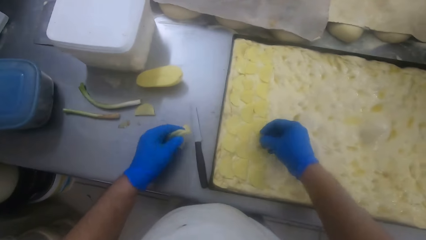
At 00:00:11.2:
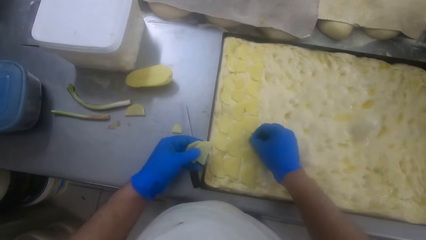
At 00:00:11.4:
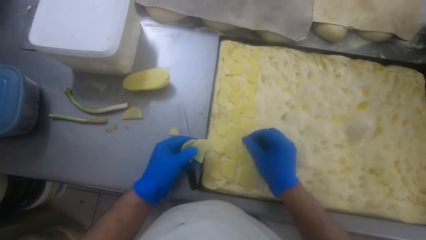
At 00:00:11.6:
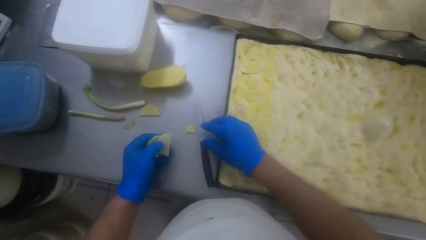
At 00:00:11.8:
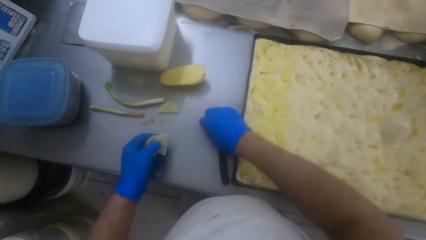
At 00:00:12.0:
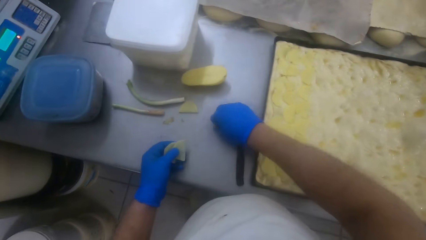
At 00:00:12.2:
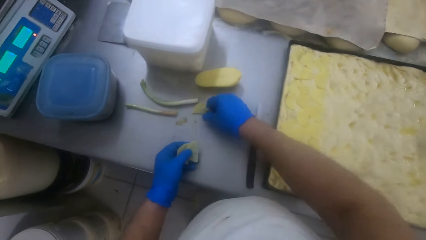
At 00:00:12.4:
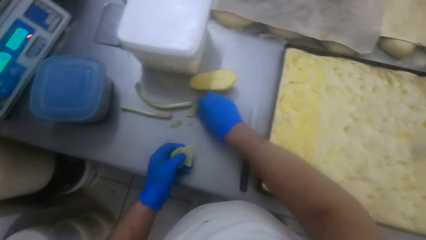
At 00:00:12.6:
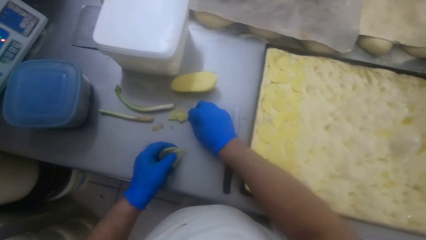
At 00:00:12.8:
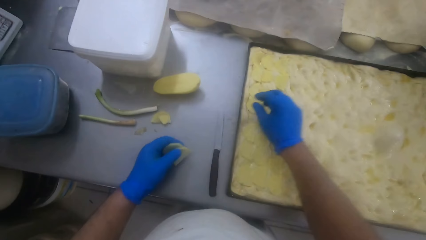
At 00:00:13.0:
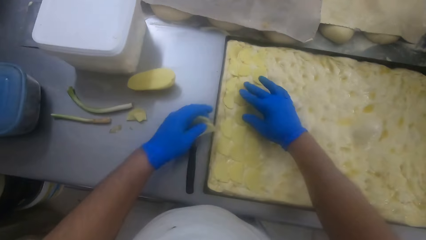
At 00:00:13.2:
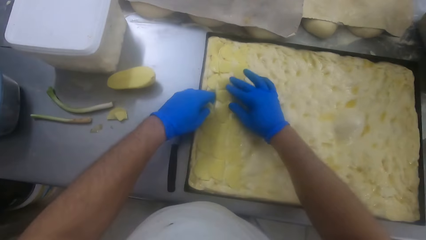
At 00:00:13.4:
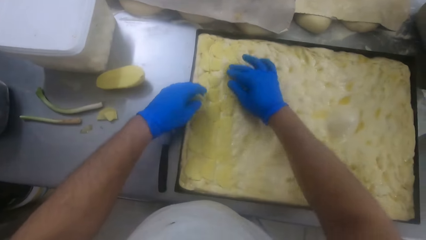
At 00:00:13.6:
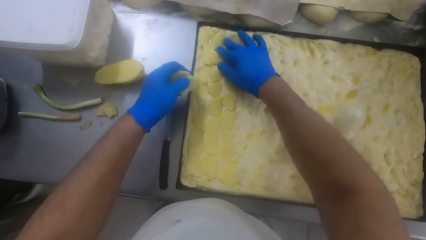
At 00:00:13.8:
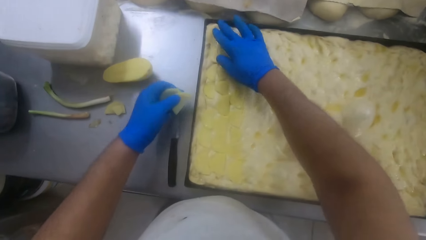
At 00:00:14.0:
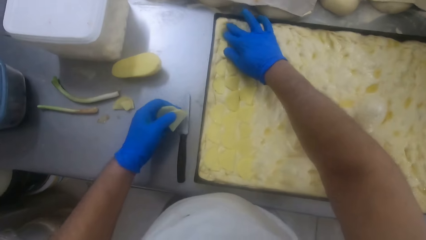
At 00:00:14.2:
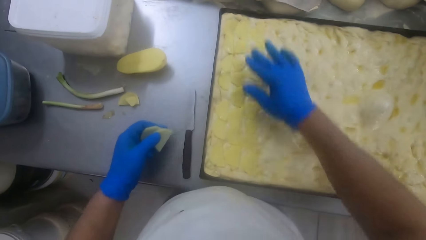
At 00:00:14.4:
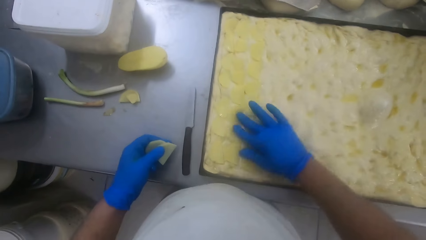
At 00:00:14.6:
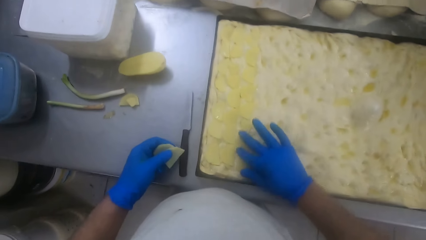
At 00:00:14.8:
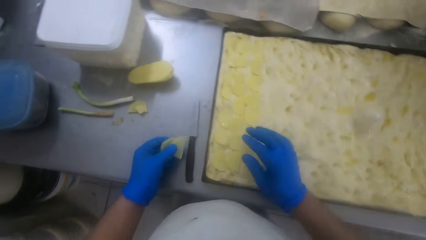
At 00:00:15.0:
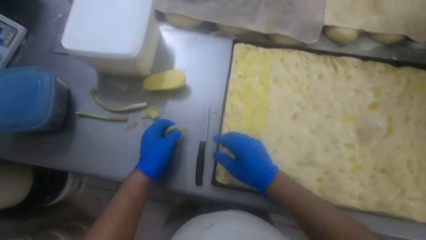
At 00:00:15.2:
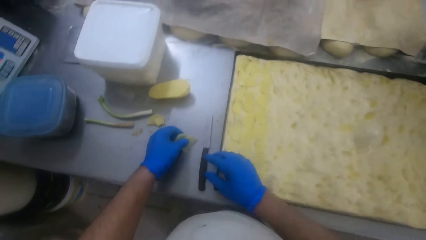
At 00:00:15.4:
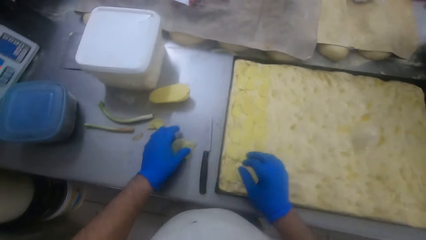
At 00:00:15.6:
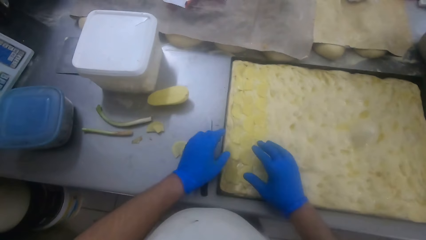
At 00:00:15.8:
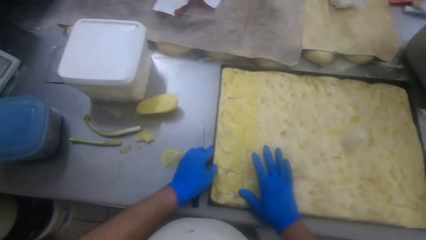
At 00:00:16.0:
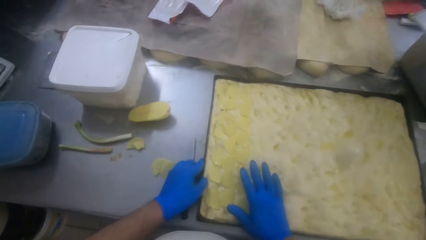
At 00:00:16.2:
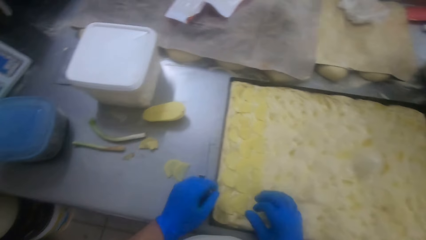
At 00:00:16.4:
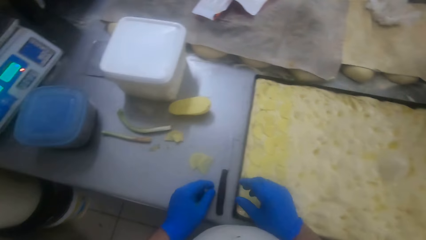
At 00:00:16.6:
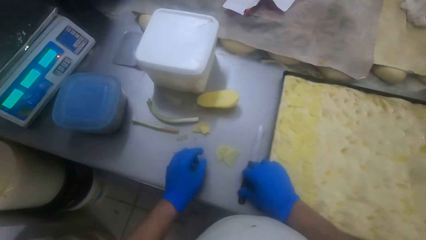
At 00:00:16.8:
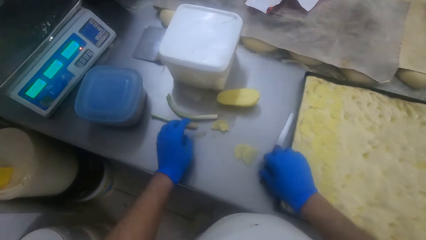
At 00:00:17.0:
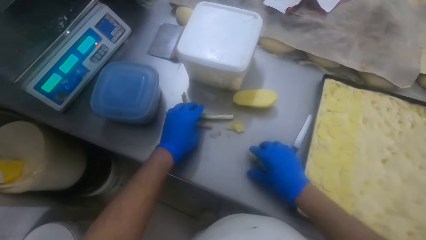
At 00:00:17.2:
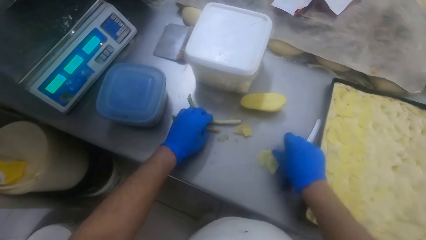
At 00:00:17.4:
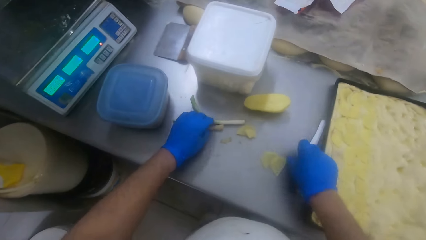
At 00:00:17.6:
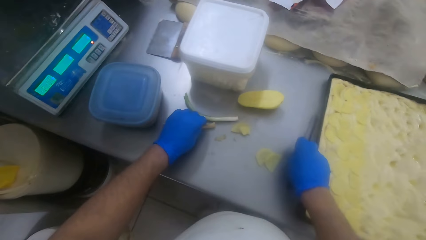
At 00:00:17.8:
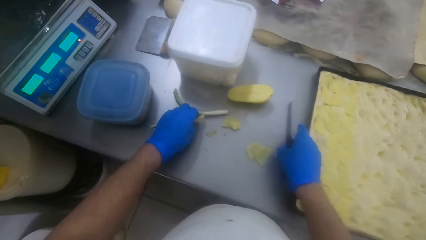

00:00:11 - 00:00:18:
The camera wearer puts something on the dough. He adjusts a piece of Irish potatoes on the slab with his right hand. He picks up something and puts something on the dough. He touches the pieces of Irish potatoes on the dough with his right hand. He puts something on the table. He adjusts a knife on the slab with his right hand.

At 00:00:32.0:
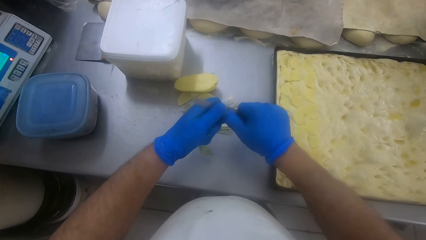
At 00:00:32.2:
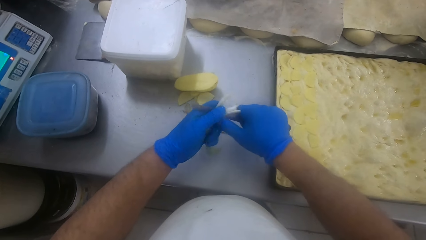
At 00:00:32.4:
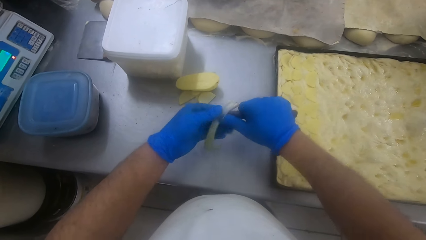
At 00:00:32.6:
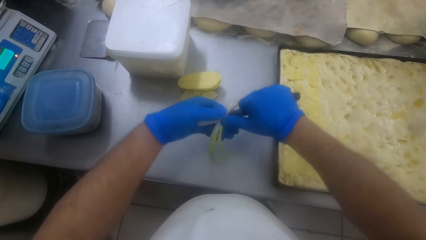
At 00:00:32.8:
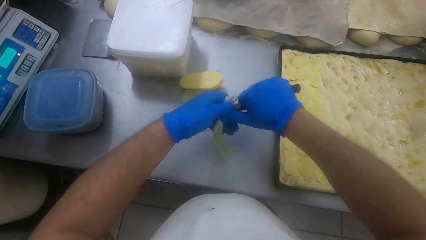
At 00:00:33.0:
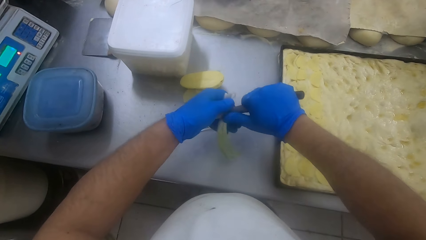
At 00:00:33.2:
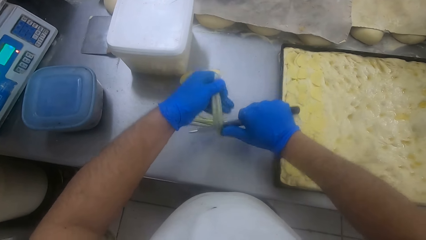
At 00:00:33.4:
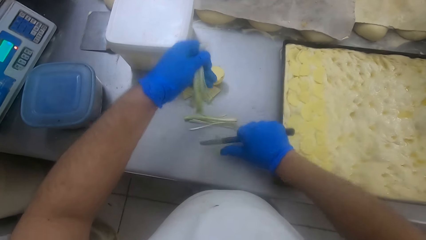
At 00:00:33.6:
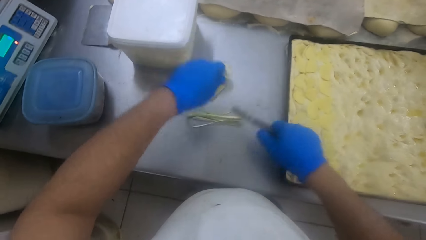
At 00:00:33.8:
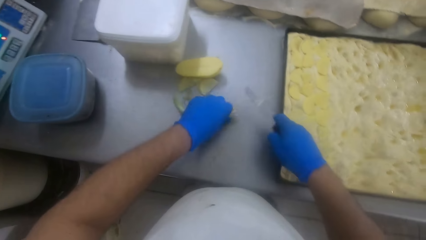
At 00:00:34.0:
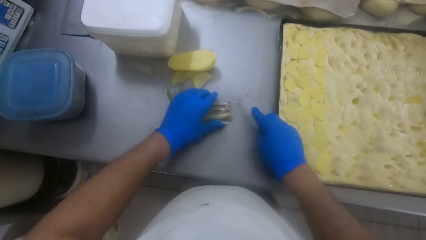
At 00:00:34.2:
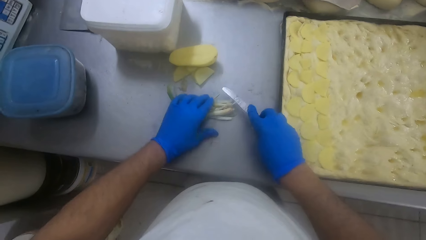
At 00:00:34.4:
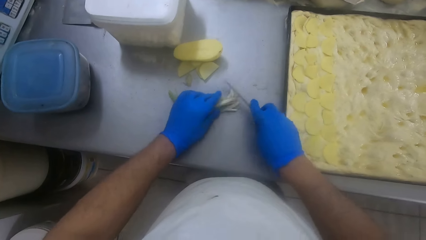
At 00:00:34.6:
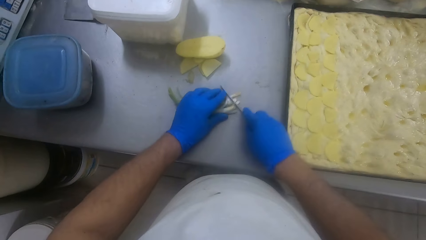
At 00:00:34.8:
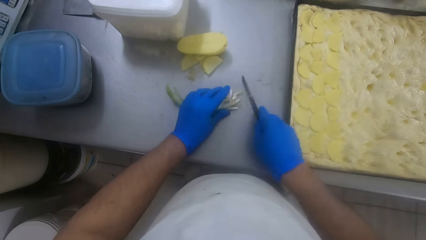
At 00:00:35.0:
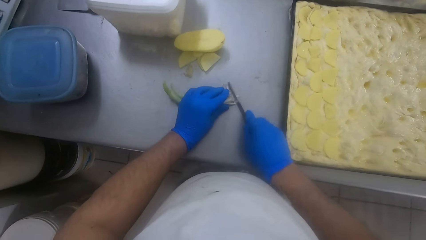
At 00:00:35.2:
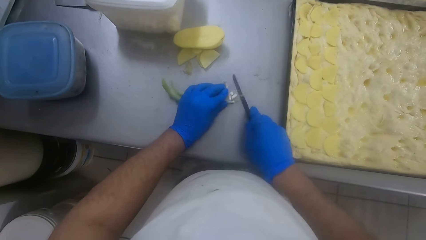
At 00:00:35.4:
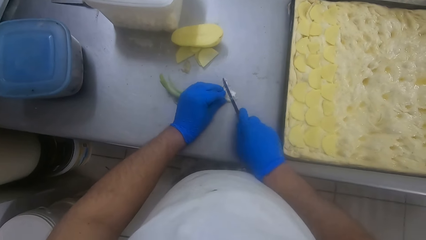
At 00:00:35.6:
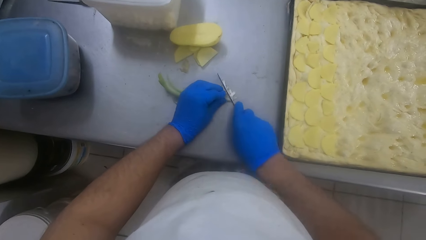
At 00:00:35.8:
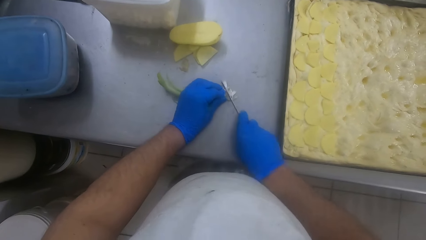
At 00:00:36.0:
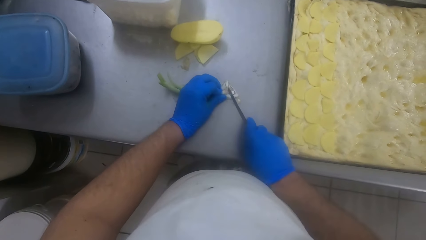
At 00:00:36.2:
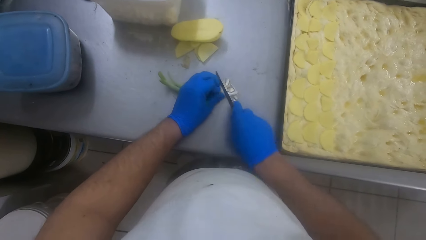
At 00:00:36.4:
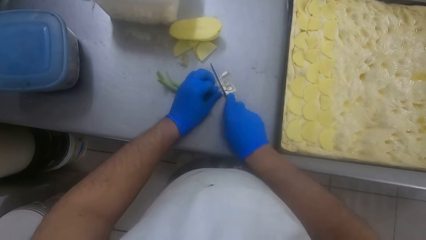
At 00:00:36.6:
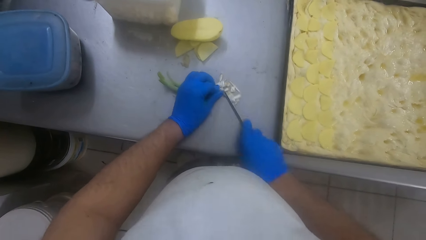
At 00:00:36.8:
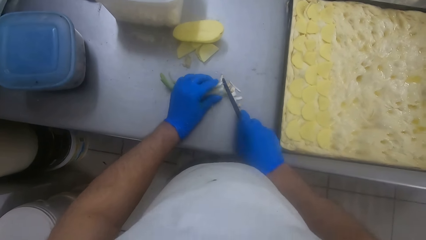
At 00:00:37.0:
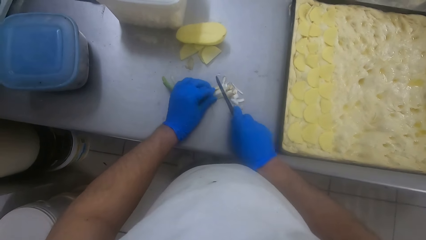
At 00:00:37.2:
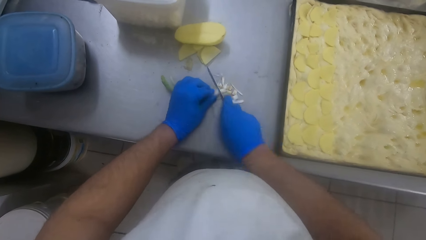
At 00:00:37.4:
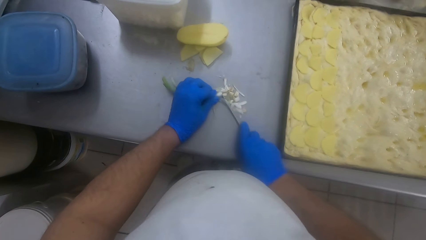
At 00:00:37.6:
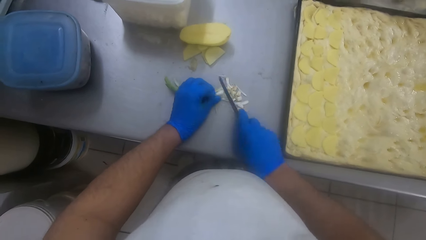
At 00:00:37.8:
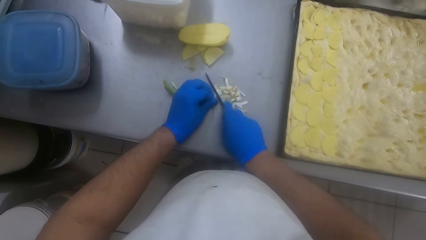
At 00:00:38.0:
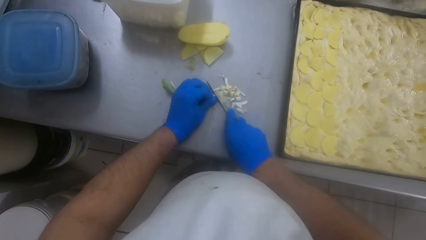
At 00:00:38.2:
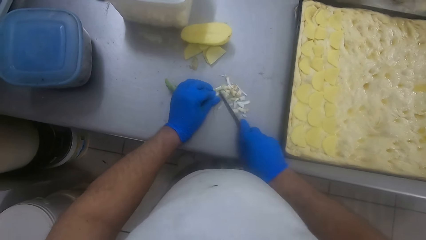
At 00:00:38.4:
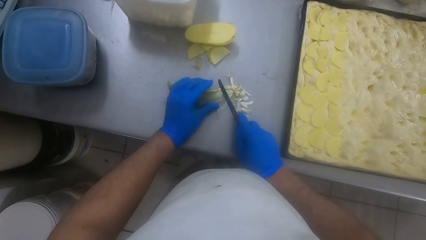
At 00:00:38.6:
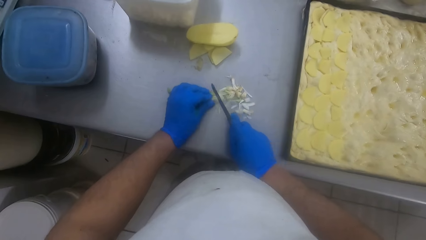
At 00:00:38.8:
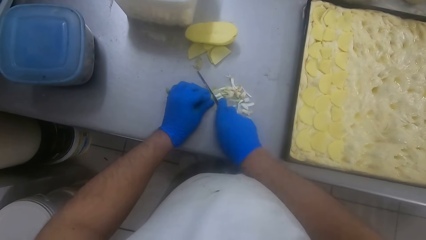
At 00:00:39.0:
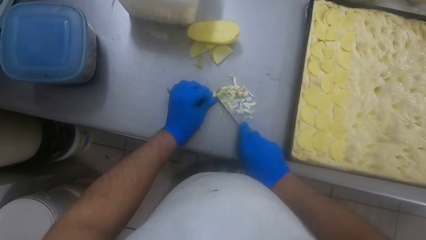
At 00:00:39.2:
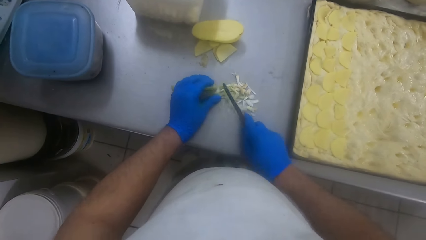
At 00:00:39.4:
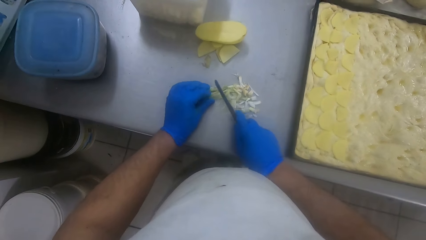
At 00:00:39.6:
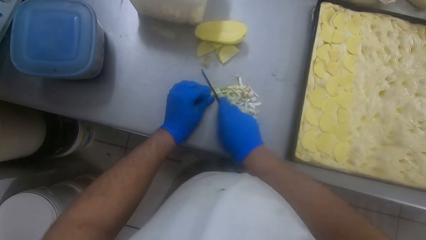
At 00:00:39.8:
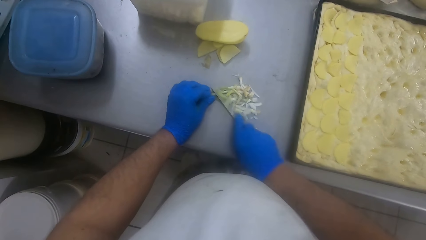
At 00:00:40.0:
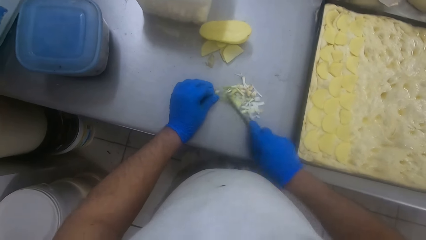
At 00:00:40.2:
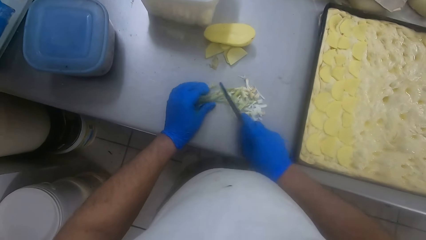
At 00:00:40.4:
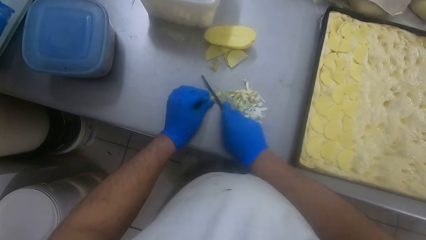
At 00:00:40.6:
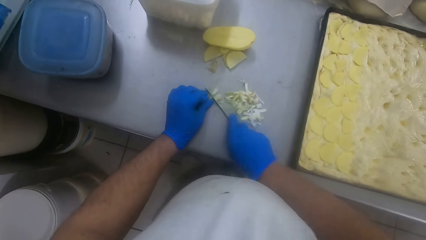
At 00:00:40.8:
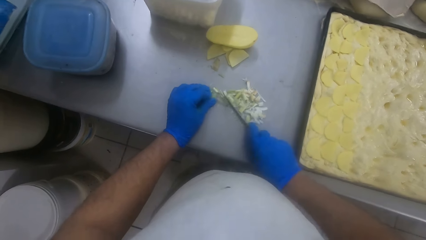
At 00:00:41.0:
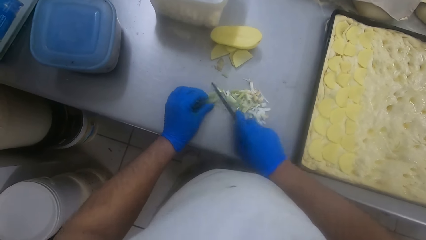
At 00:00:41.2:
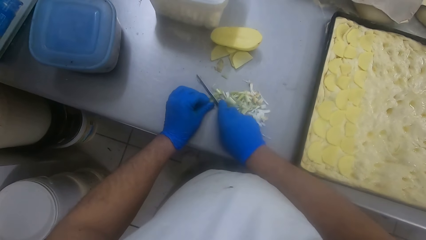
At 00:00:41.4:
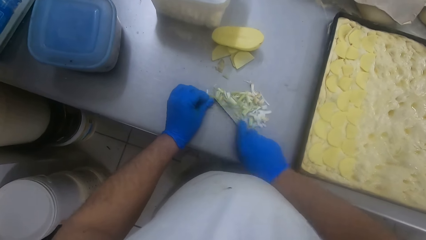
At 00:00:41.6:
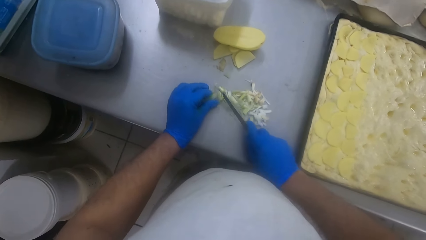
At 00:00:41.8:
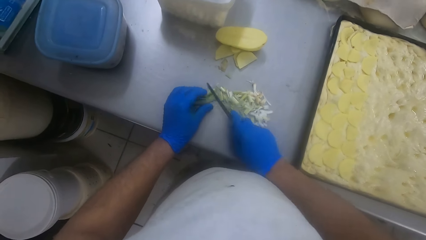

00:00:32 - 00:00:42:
The camera wearer drops the cut vegetable or onion on the slab. They put the onions together. They dice the vegetable on the slab.
